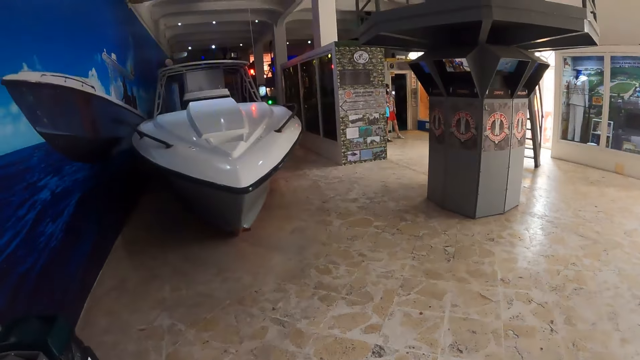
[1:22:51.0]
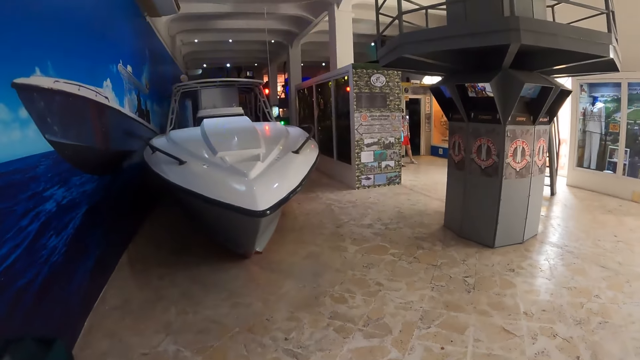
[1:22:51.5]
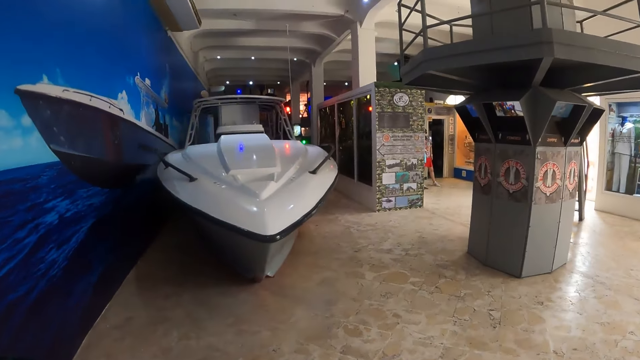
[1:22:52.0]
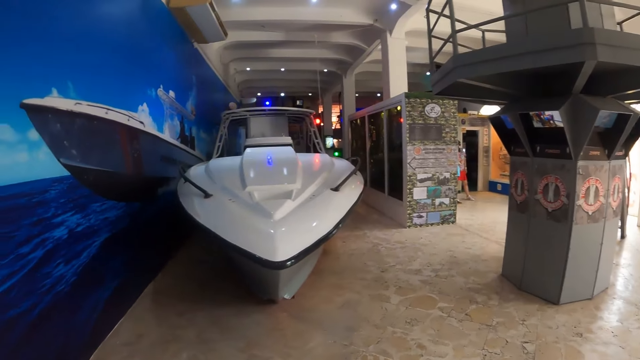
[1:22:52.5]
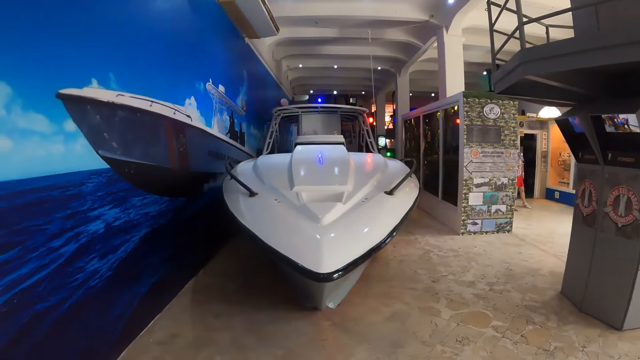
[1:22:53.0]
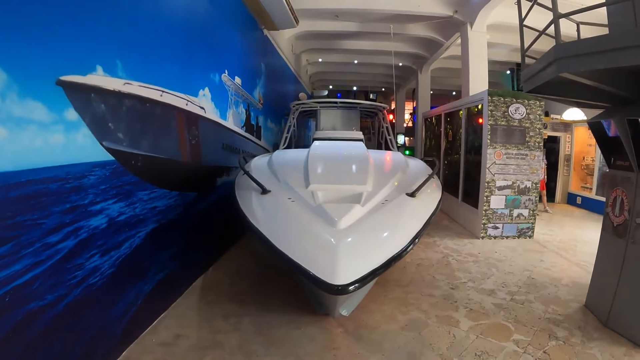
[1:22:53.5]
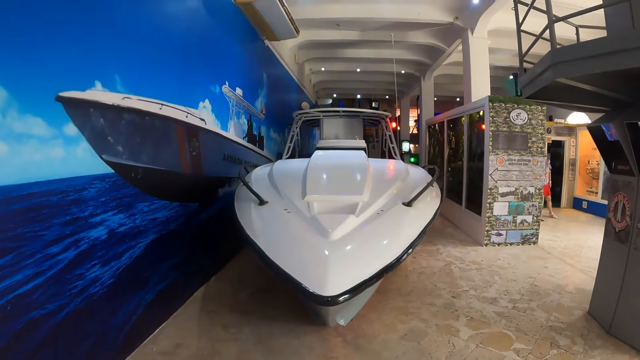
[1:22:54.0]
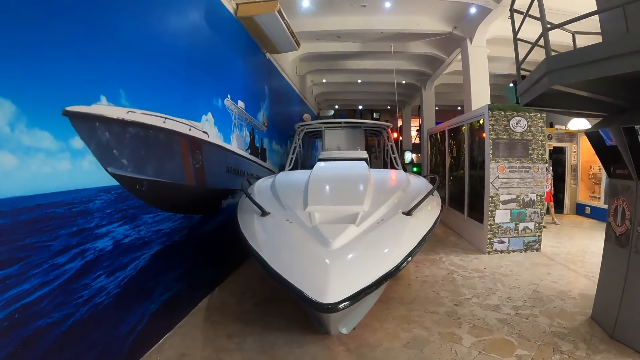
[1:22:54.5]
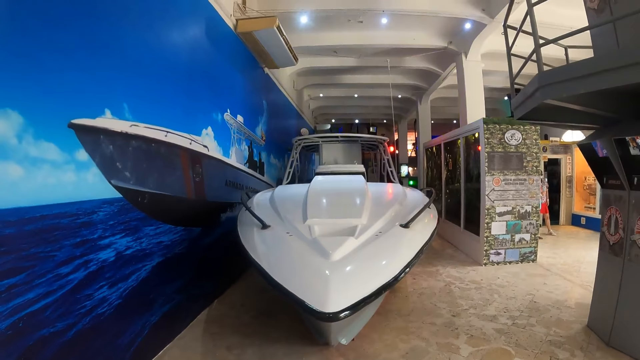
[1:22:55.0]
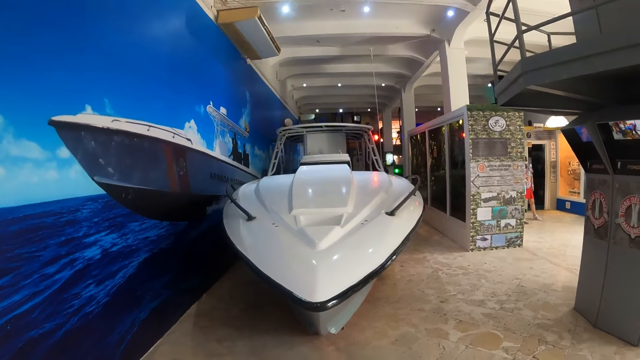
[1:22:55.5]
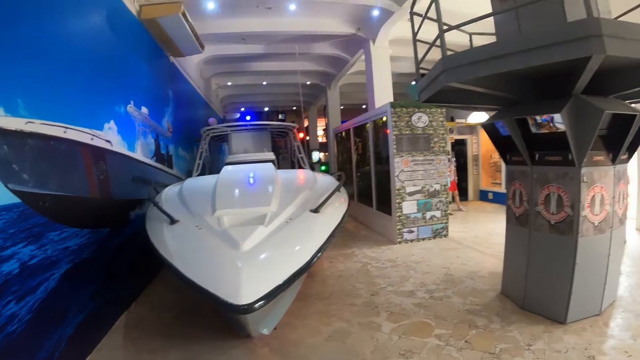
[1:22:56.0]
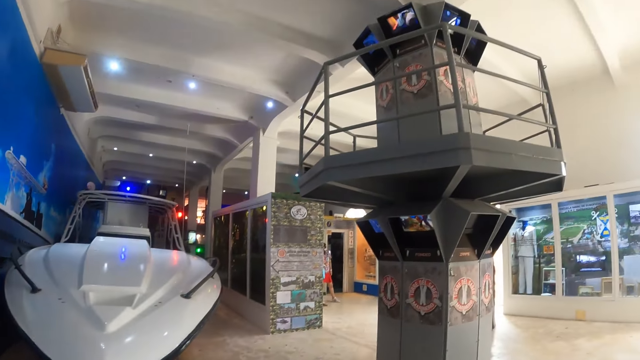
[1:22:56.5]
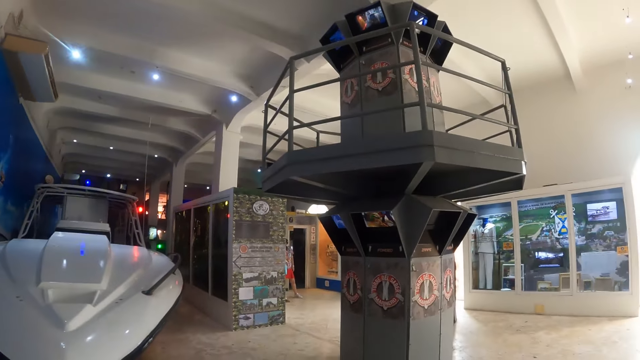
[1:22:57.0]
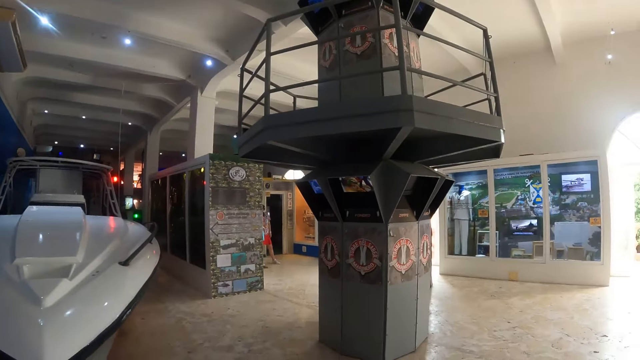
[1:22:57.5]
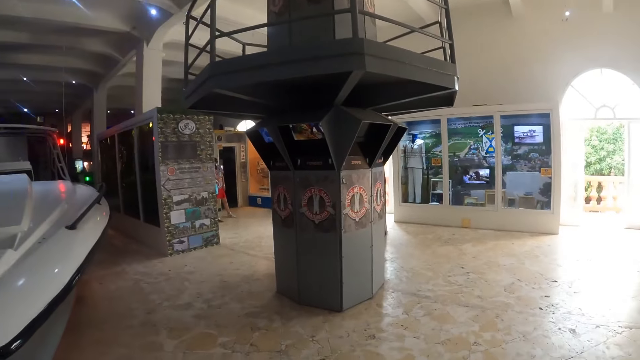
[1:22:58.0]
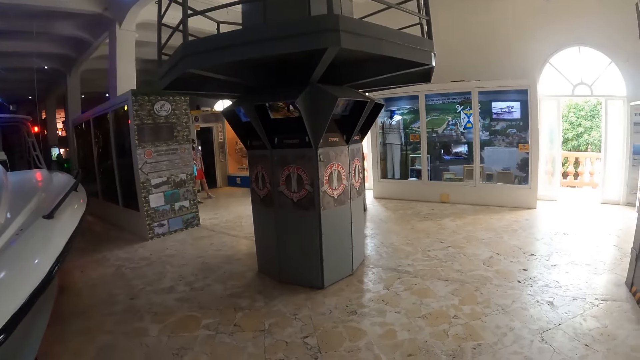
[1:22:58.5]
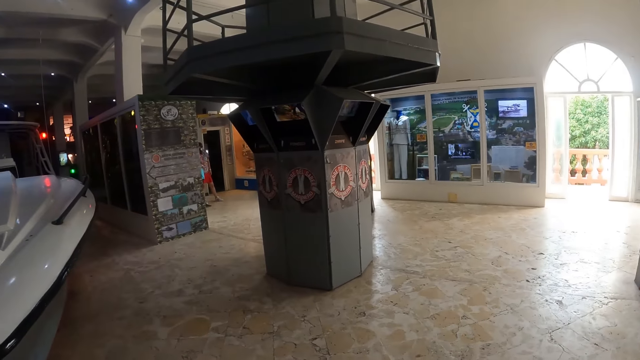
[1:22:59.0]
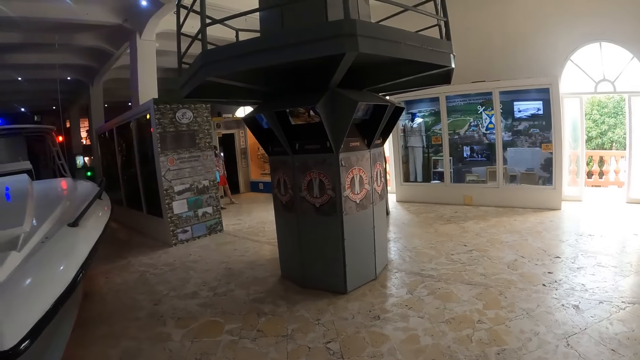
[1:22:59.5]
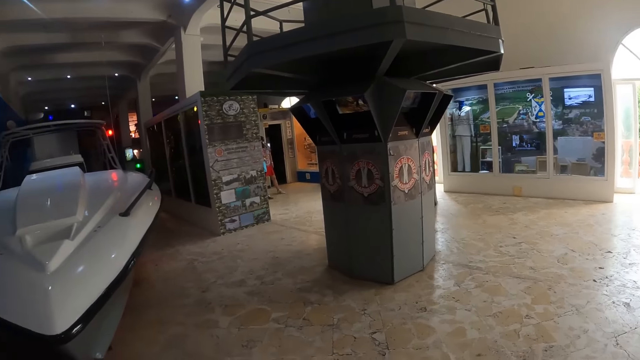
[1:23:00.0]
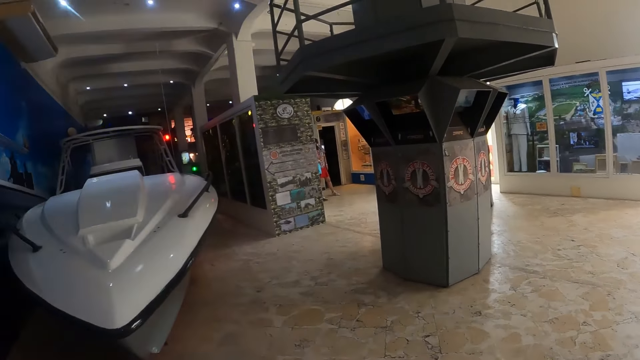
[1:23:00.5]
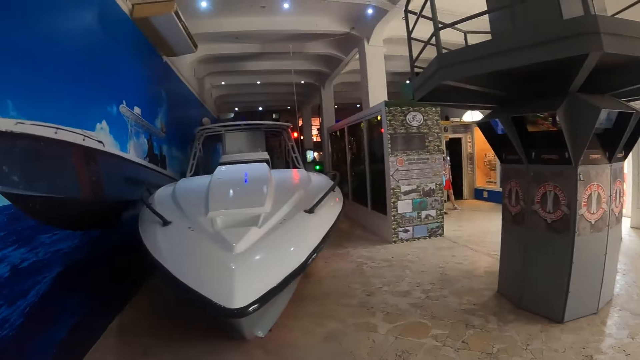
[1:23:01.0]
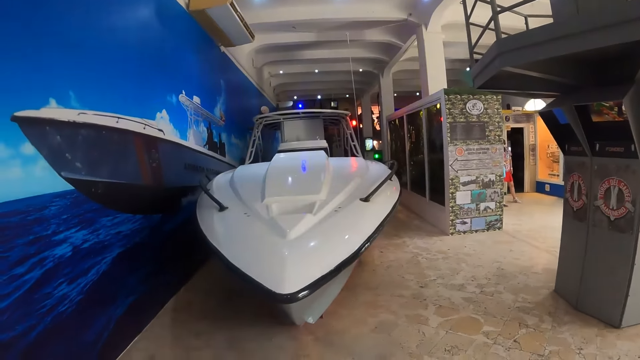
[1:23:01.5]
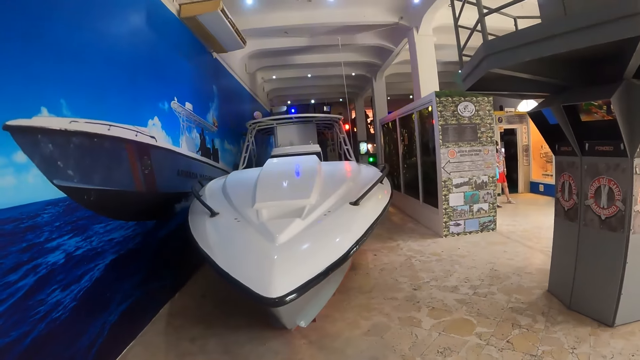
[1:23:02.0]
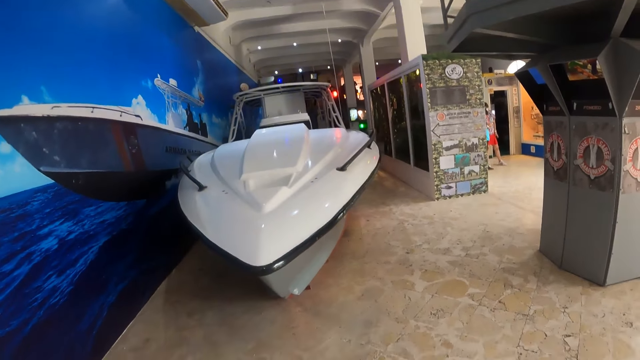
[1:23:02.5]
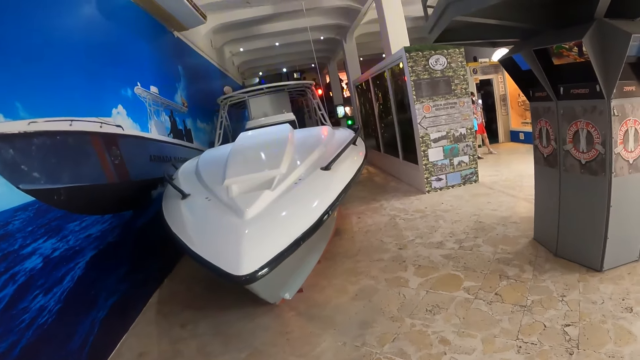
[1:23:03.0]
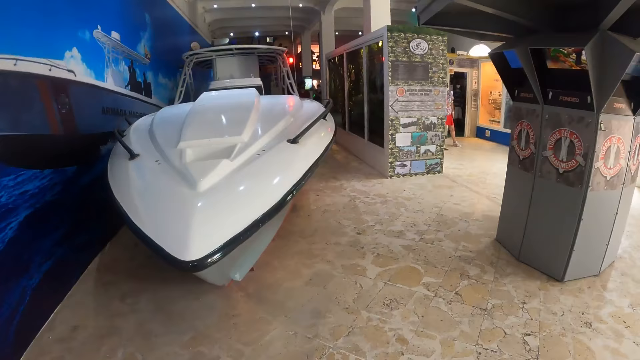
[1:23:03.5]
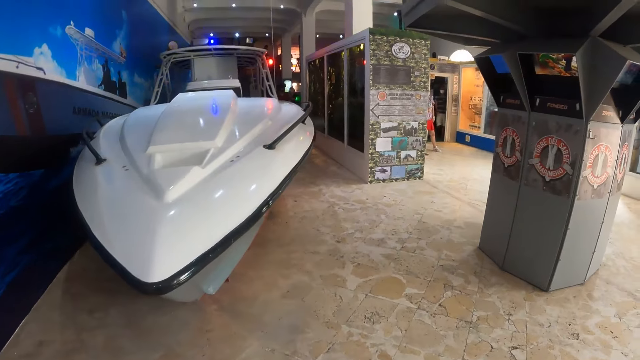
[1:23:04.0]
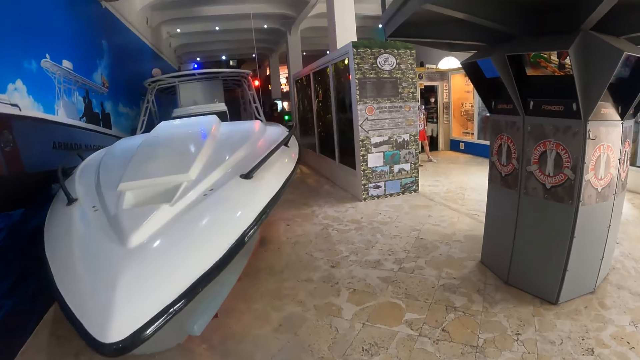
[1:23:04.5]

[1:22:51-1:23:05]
The camera wearer looks at the boat. They look at something. They look around the building. They look at the boat.

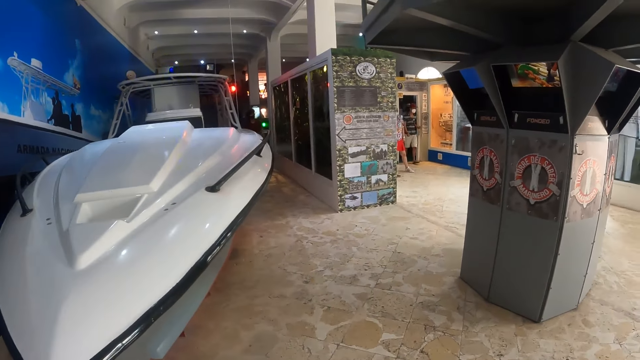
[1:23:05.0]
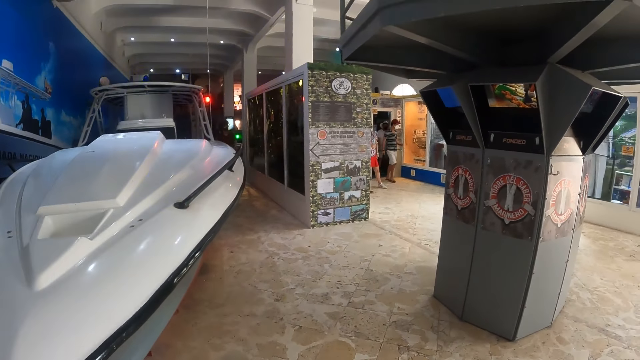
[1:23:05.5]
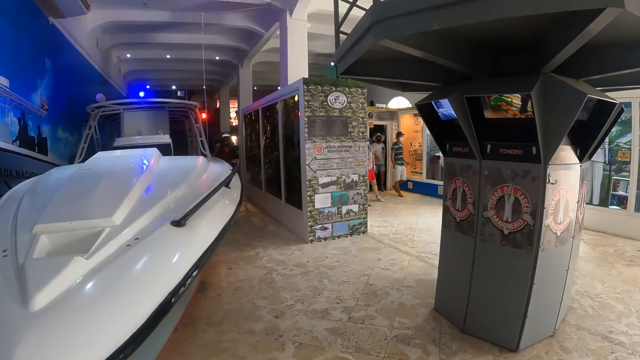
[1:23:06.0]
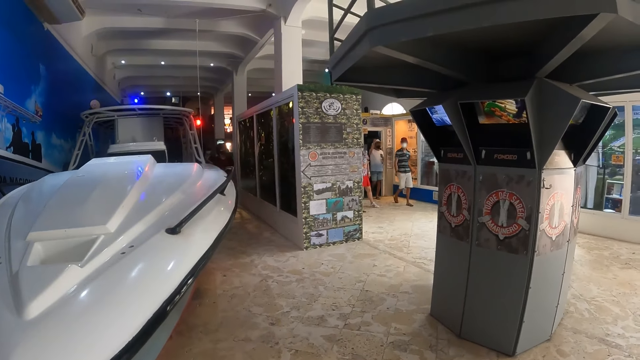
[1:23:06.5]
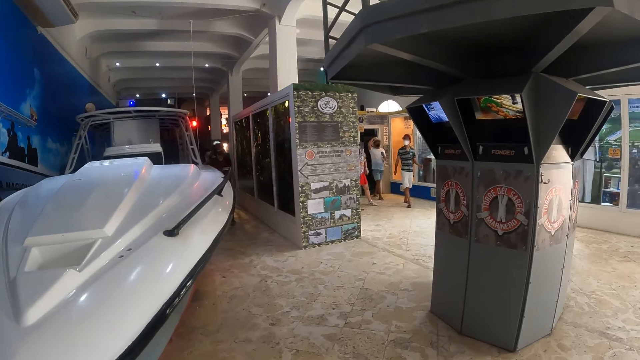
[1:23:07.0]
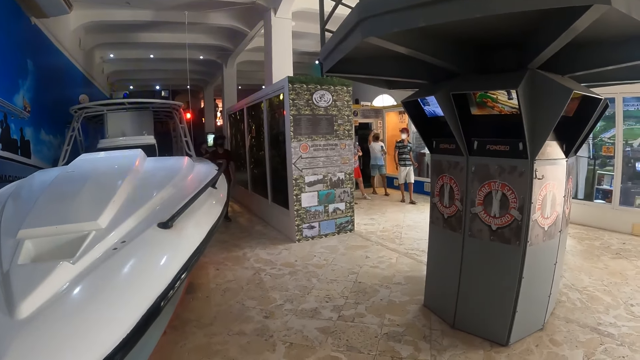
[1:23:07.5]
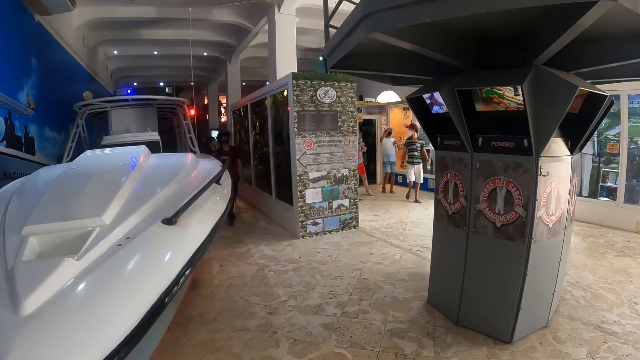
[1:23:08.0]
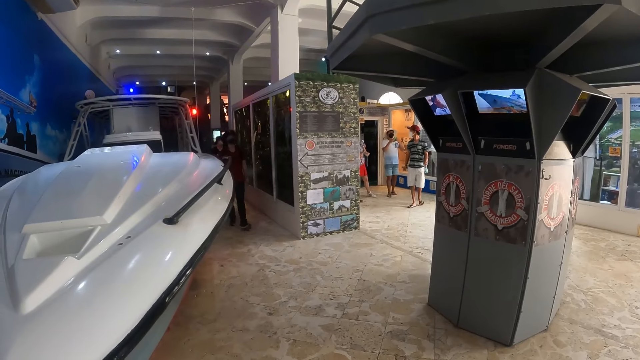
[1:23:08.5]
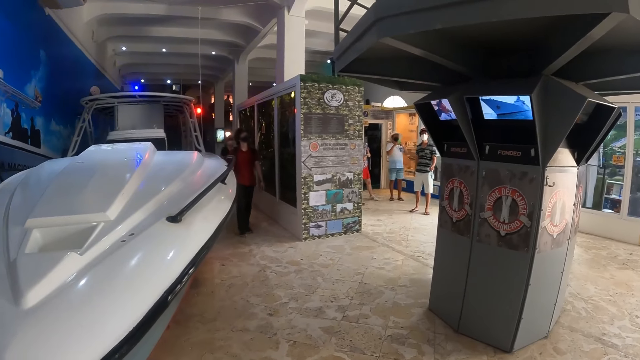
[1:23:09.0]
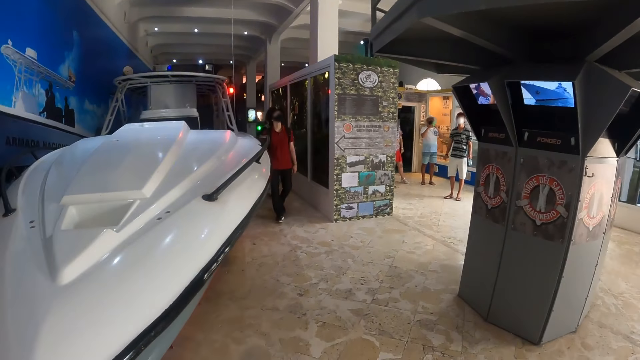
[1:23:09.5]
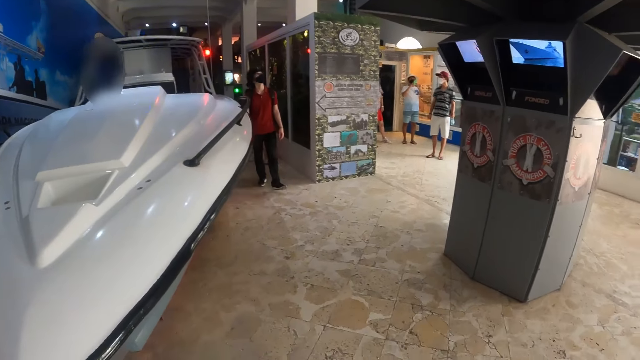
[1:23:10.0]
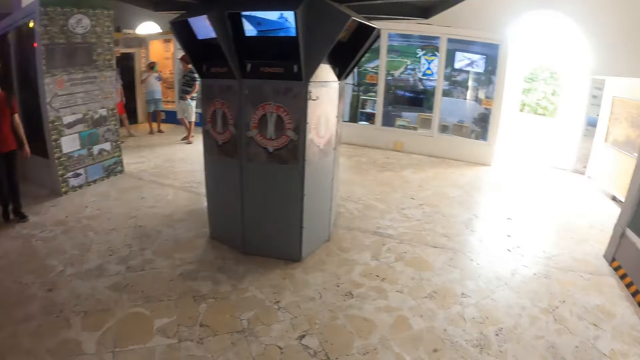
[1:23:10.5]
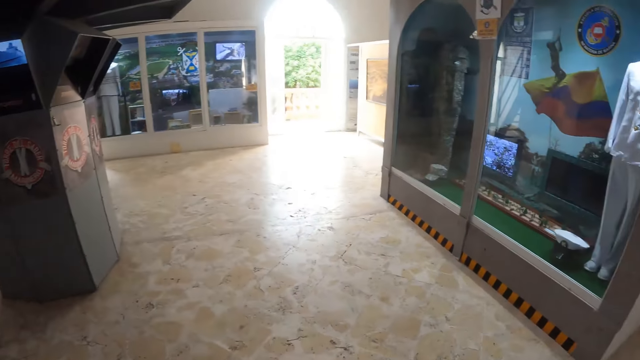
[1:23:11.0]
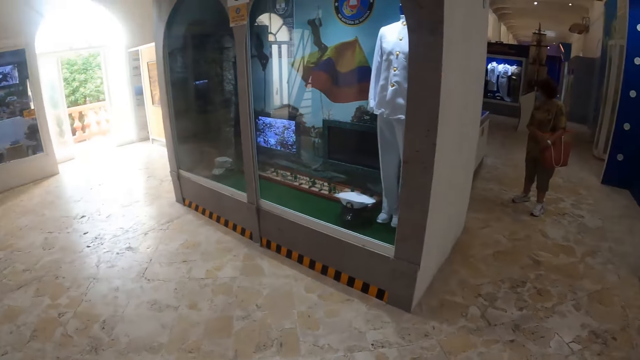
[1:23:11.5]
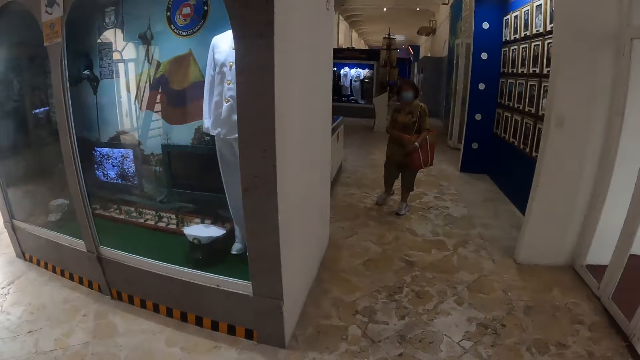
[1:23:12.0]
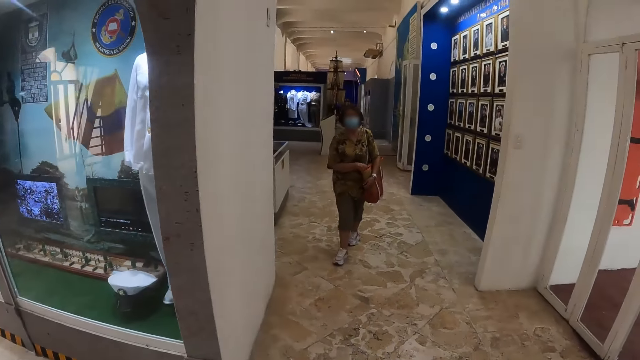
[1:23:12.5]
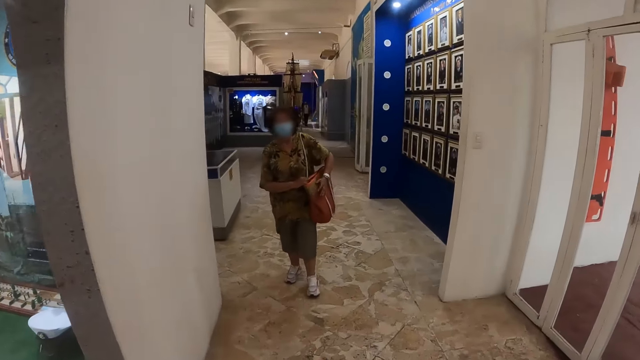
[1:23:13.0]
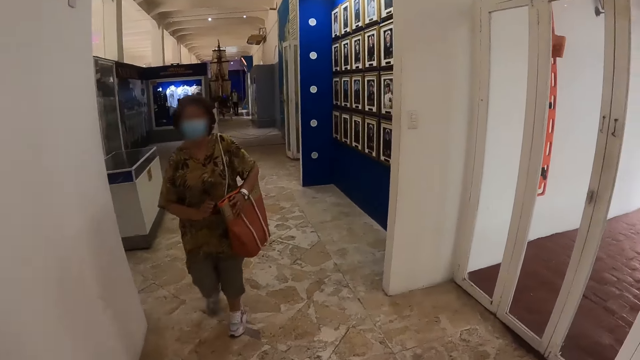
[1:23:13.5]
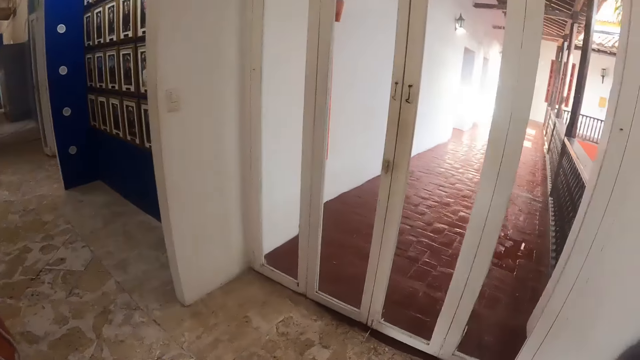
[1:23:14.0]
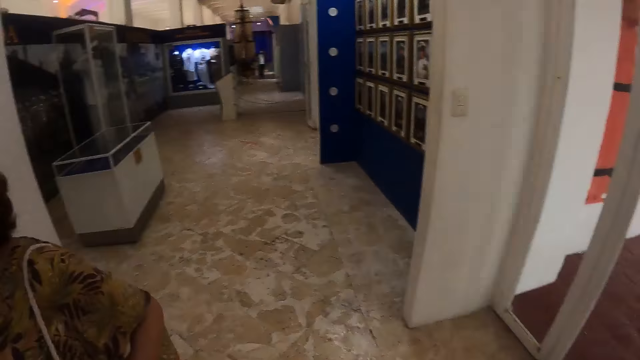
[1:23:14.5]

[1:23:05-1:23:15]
The camera wearer looks around. They walk in the building. They look at the glass door.
